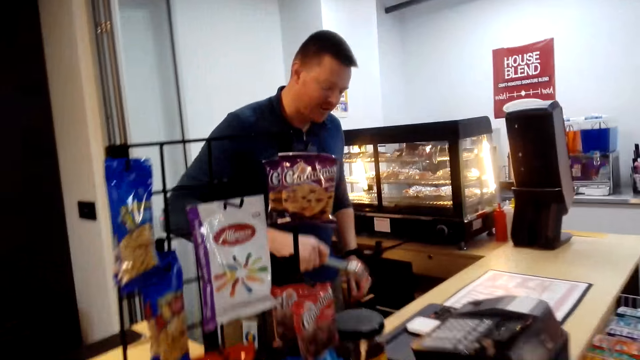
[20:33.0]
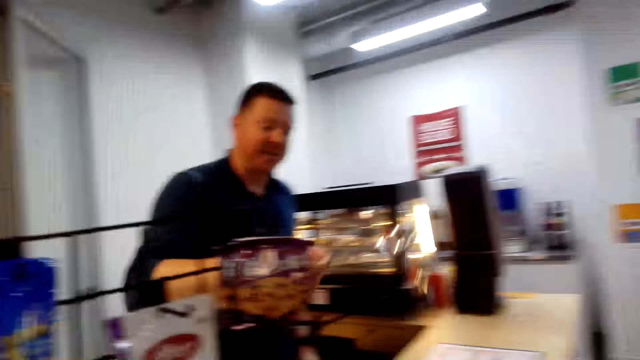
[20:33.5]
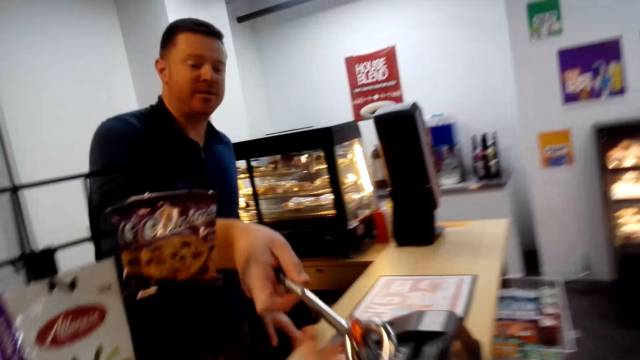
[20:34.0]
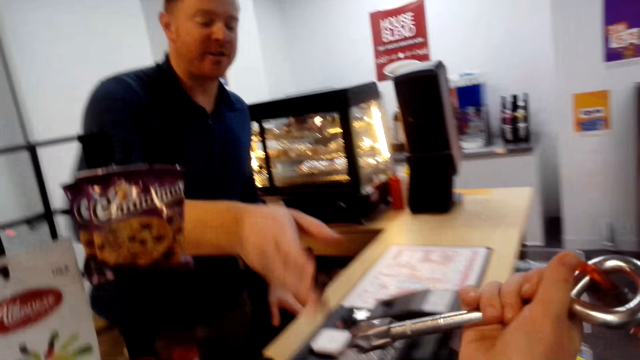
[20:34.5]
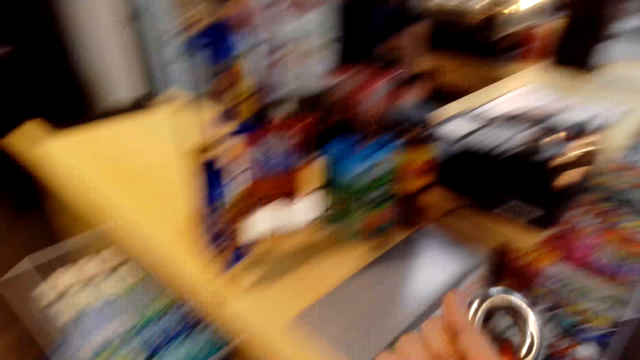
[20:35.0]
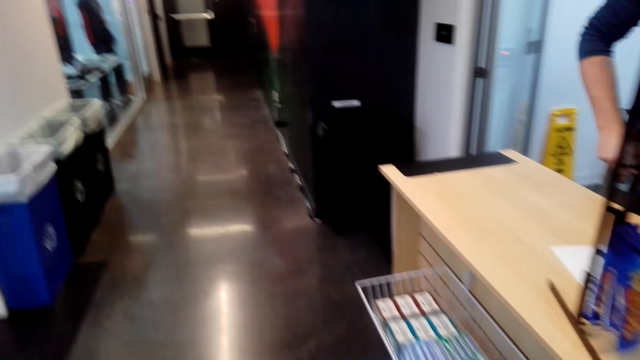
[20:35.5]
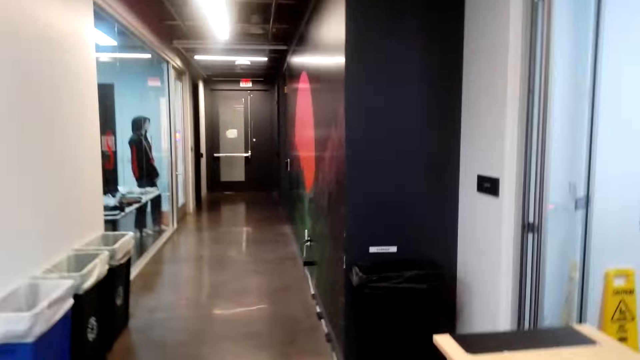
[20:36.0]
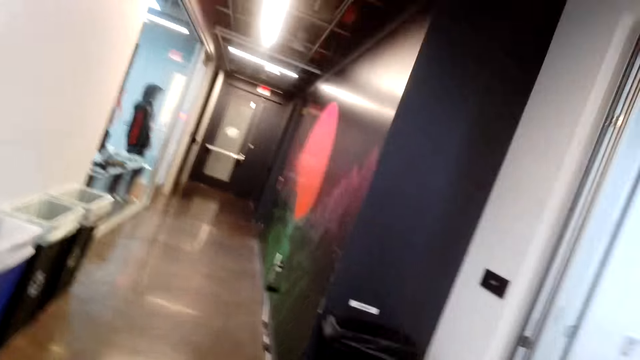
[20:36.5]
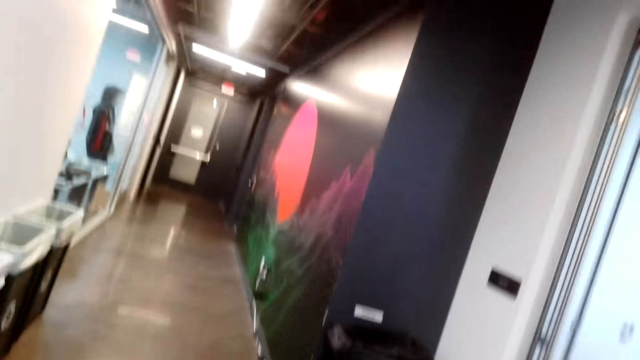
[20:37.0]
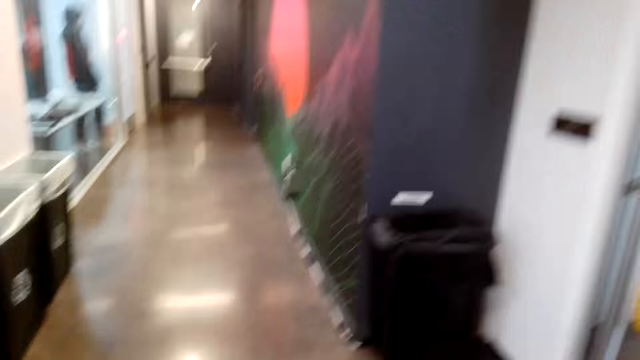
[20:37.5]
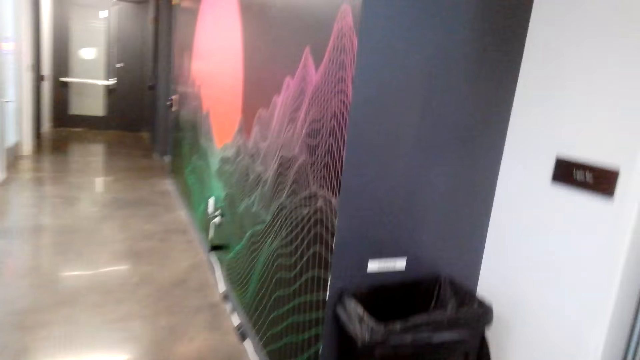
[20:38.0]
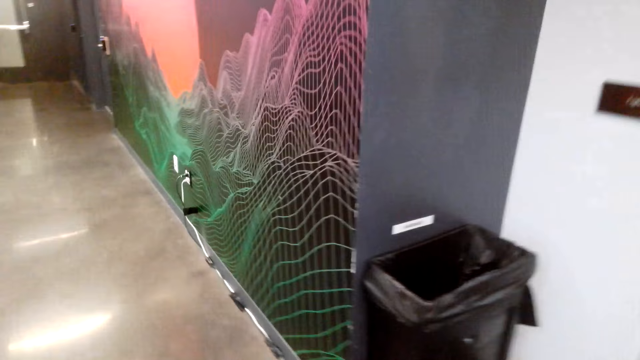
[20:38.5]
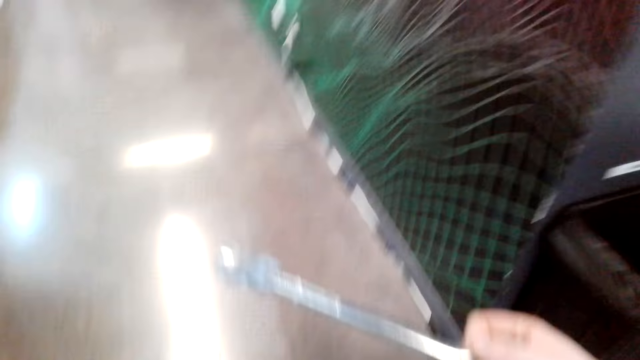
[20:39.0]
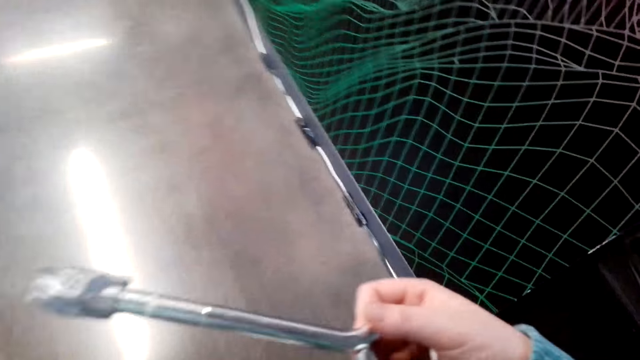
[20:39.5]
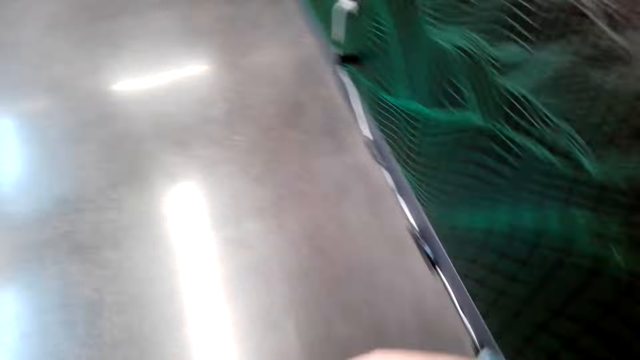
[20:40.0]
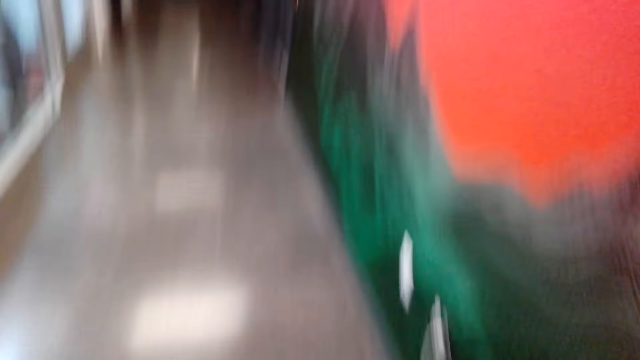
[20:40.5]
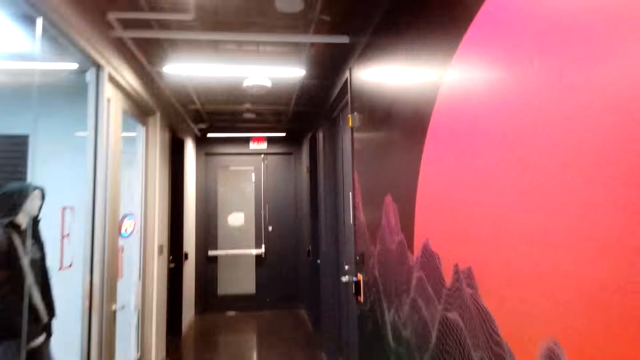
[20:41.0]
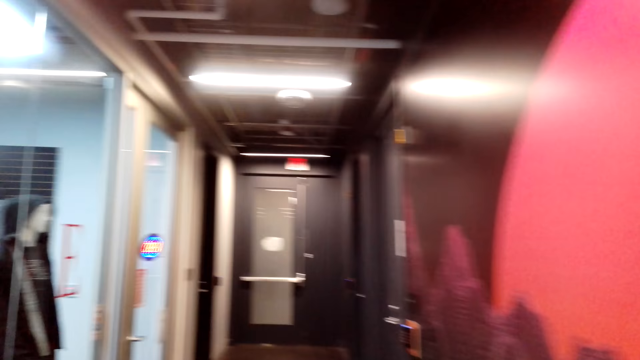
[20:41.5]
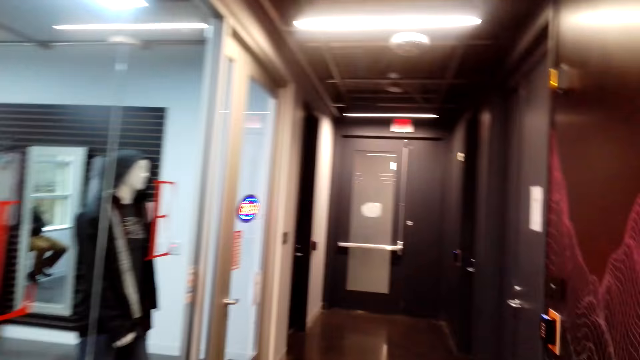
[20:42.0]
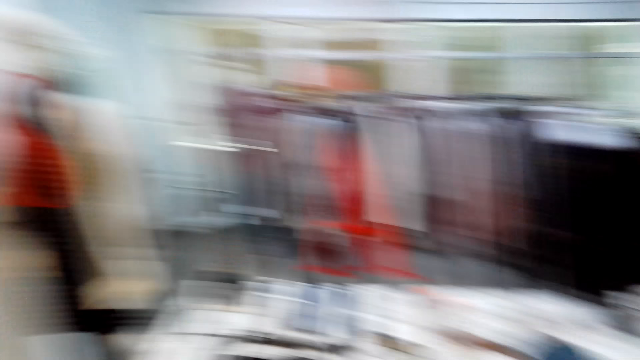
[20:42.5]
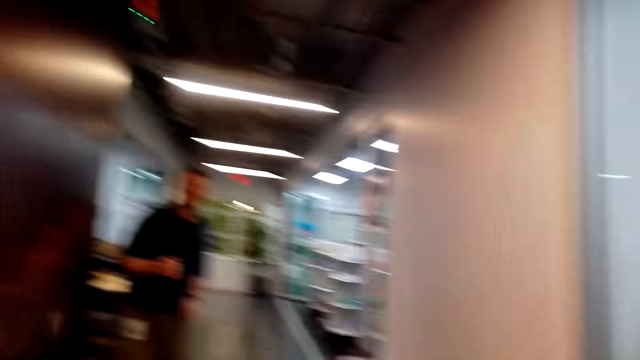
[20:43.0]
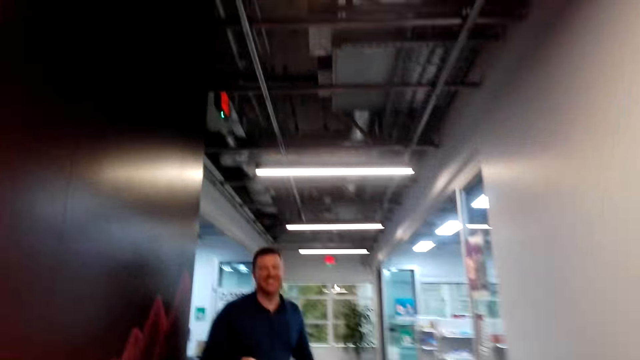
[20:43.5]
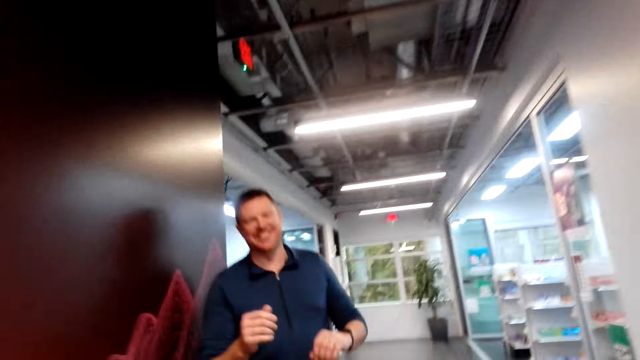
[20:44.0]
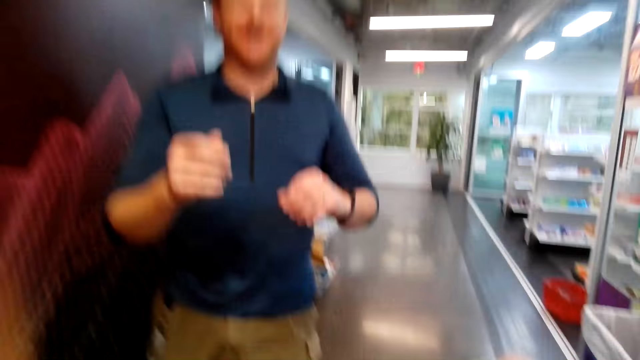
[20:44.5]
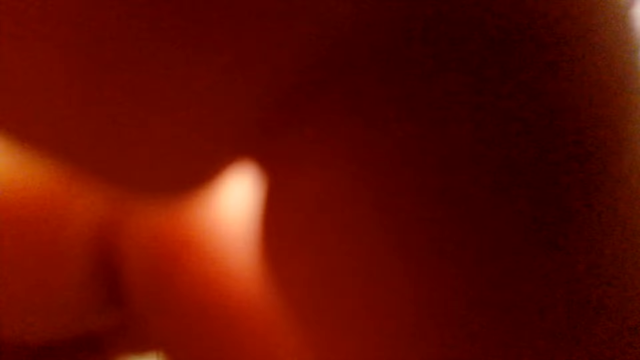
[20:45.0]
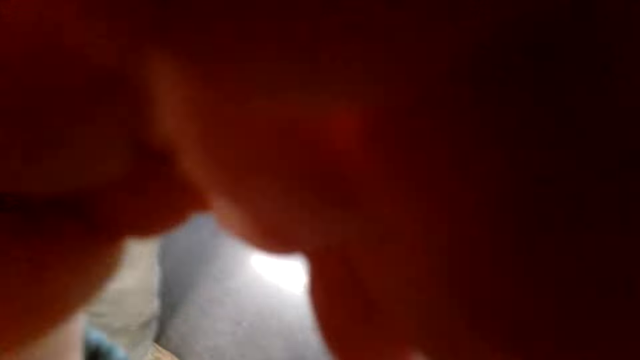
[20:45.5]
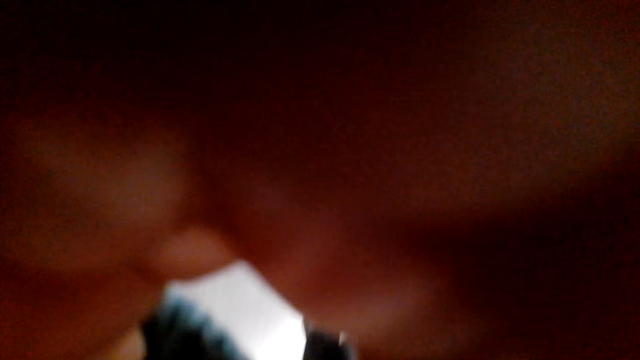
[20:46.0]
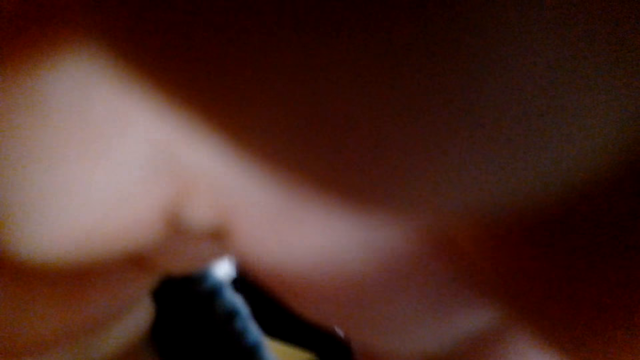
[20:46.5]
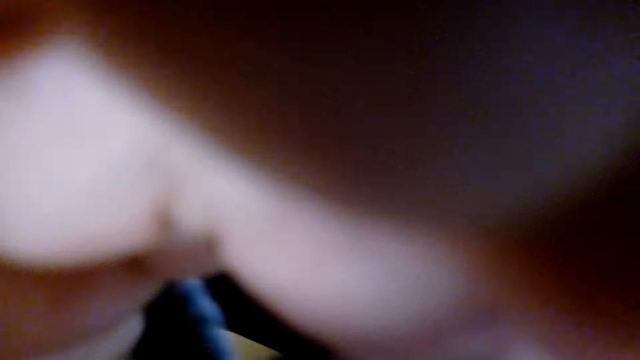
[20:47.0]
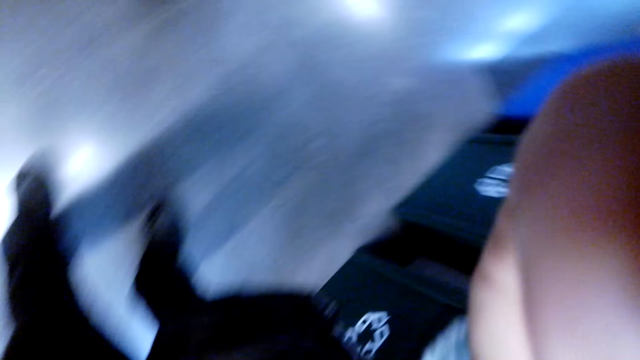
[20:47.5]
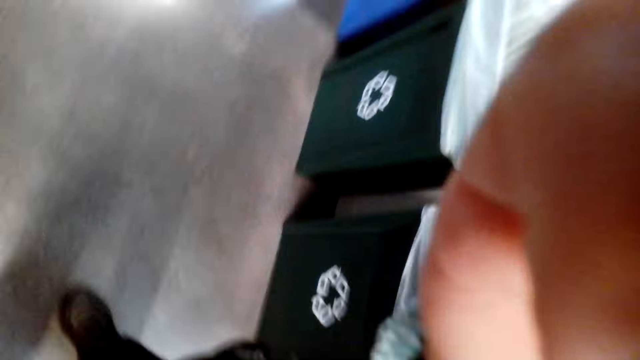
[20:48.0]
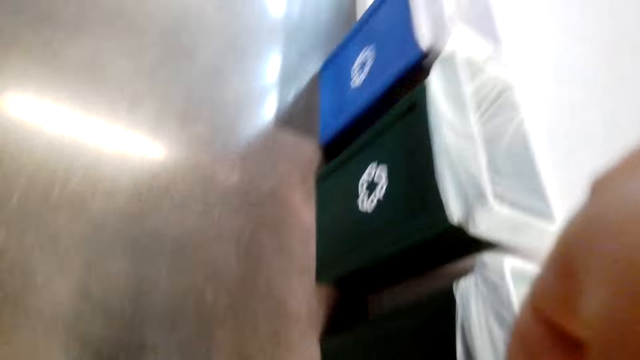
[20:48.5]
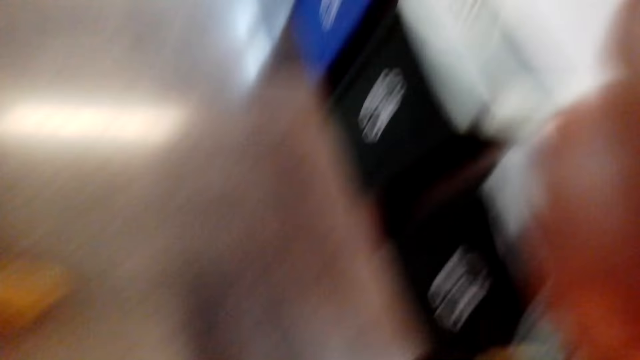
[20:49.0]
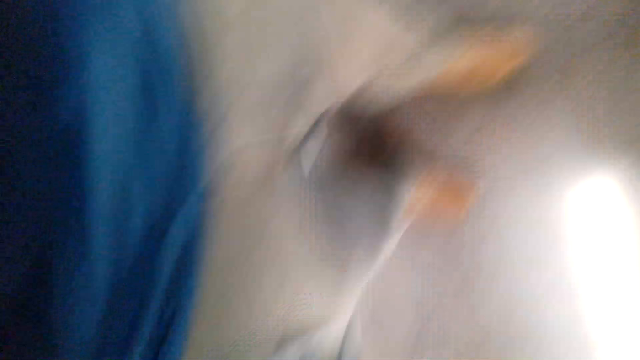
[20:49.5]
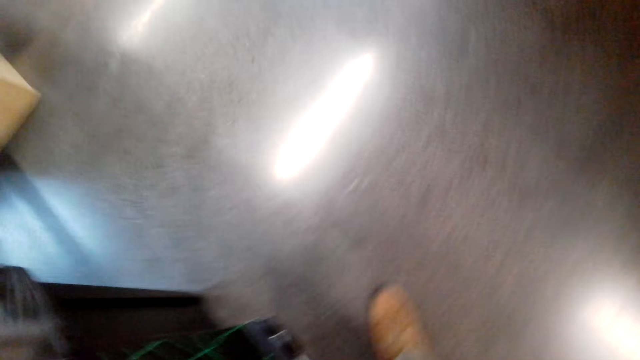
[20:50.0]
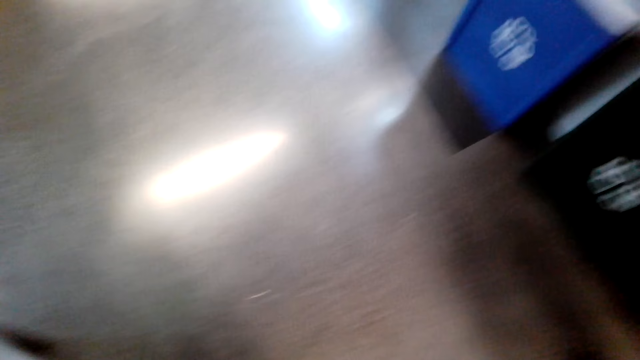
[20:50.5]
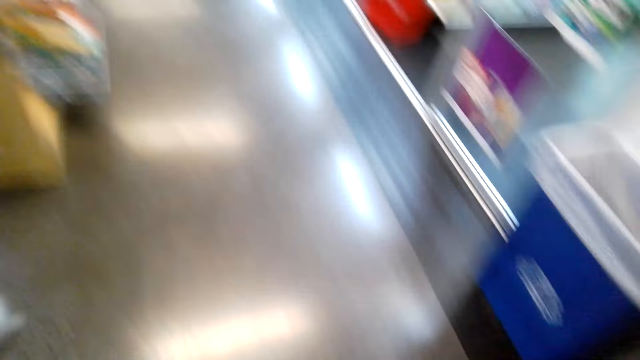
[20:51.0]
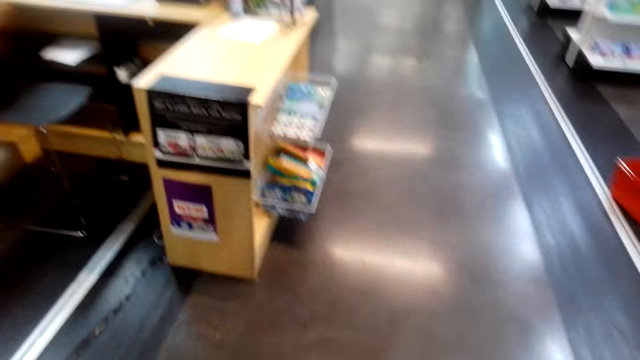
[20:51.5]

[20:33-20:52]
The camera wearer takes a key from a man. The man gives the camera wearer a tool. The camera wearer walks on the hallway. They walk around. They cover the camera with the hand and hand the camera to the man.
